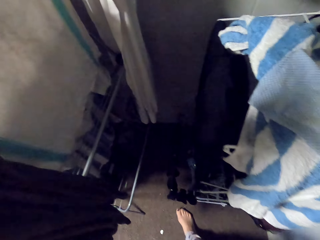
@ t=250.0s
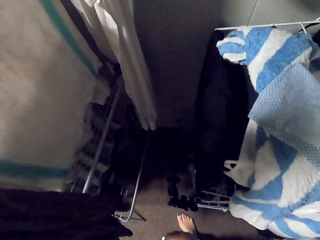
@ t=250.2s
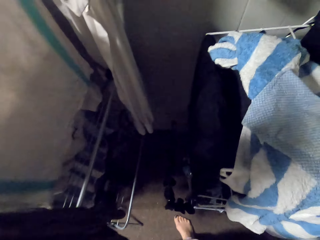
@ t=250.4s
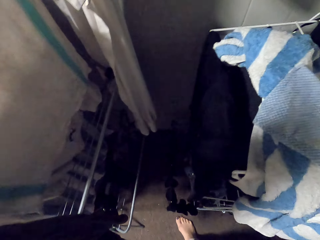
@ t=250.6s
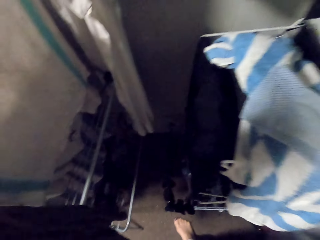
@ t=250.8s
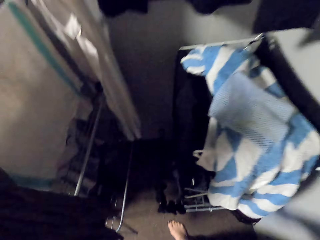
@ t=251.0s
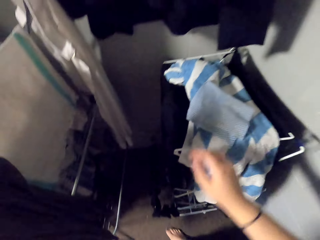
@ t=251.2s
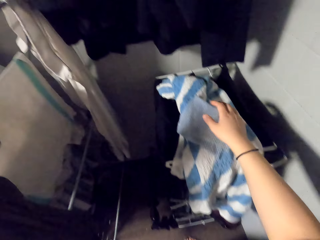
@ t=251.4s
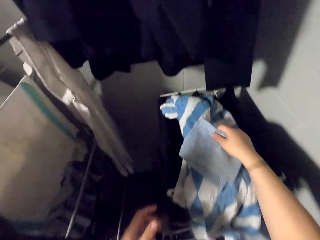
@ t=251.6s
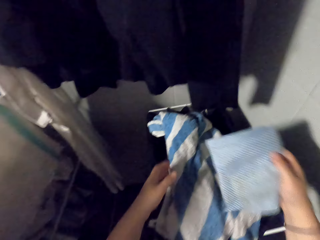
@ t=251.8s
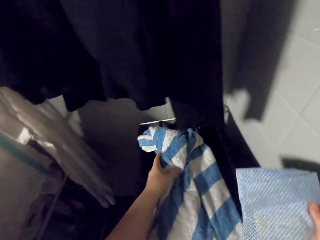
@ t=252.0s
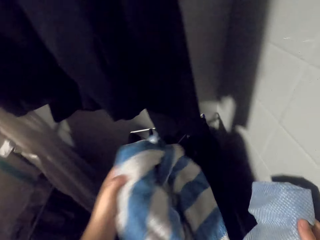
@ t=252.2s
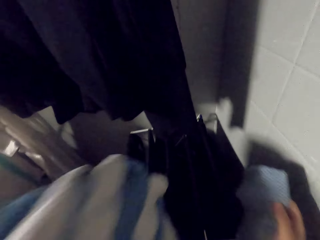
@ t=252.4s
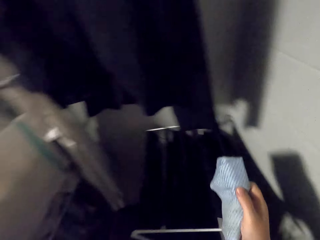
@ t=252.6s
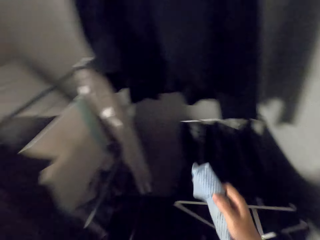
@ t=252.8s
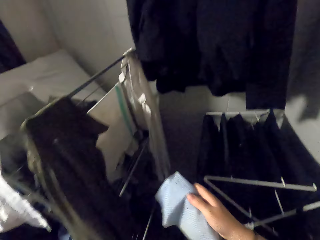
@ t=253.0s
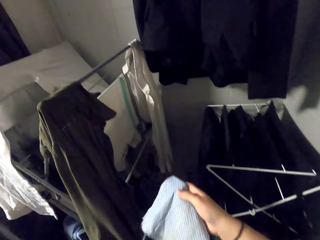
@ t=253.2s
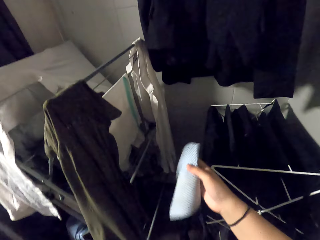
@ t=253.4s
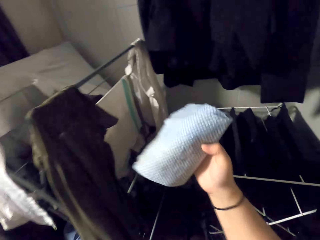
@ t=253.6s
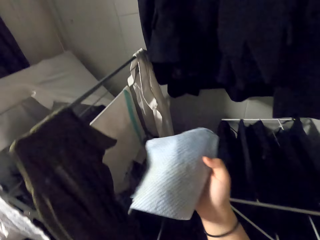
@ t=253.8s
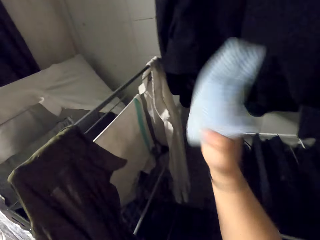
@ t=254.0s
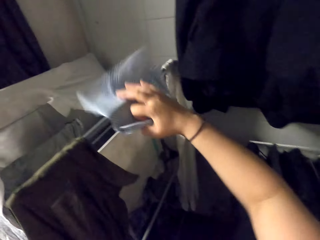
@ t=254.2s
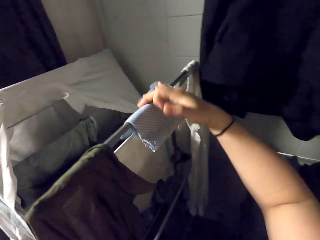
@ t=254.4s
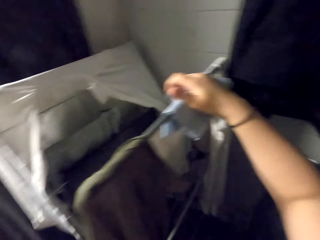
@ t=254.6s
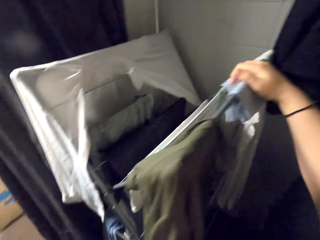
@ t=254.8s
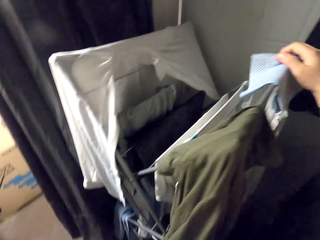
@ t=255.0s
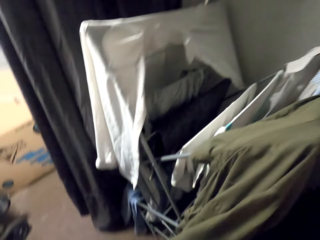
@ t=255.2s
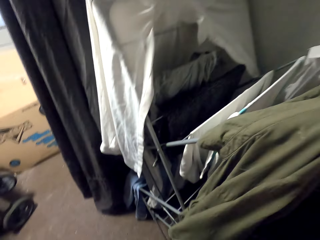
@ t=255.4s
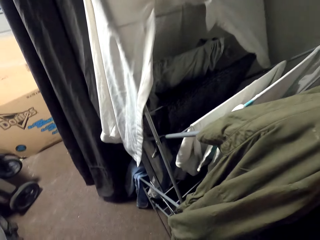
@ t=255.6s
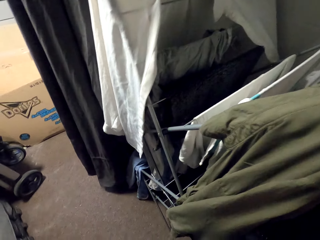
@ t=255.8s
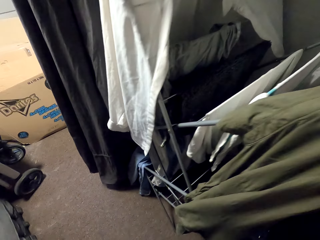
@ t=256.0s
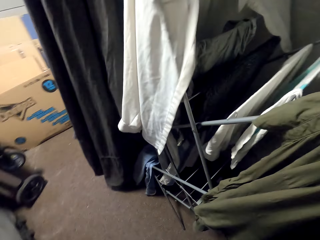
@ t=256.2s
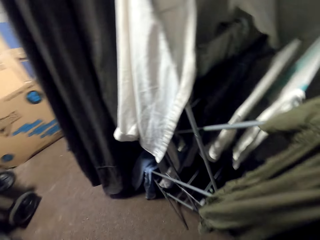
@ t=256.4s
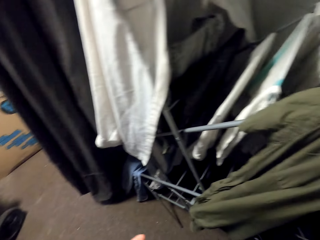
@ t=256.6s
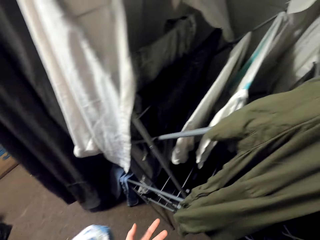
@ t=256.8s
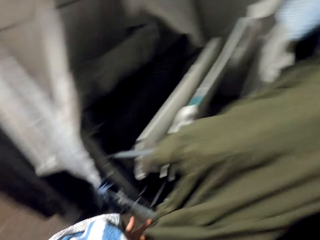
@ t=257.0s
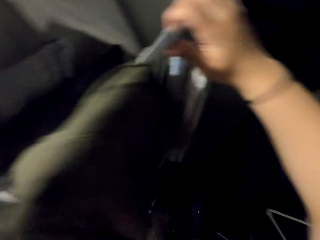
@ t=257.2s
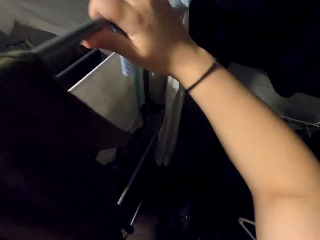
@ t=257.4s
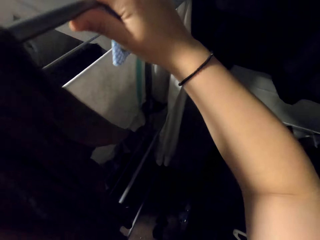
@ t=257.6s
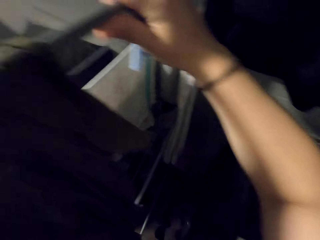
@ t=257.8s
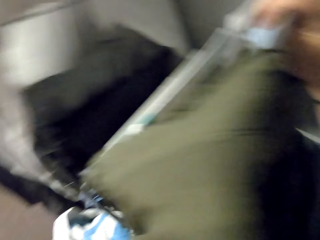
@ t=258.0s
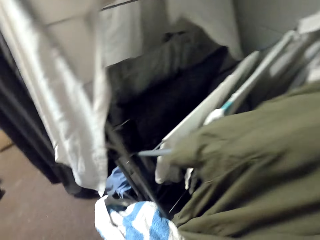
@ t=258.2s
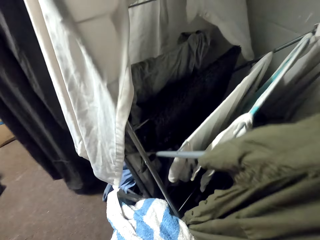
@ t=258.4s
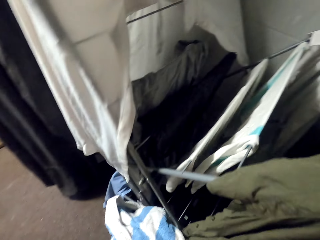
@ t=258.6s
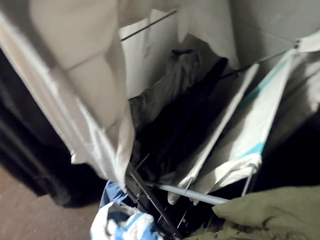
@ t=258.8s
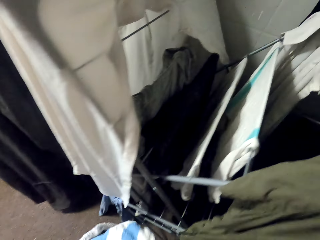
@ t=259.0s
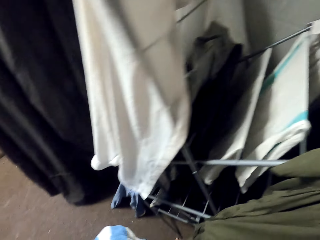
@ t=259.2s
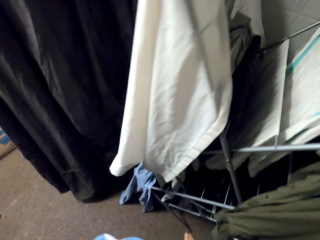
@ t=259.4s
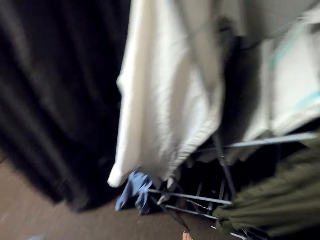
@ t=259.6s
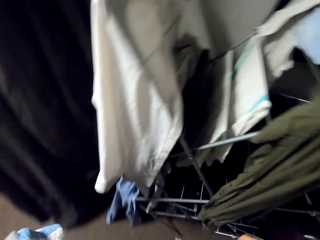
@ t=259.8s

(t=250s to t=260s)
The camera wearer stares at the clothes on the cloth rack. They pick up the cloth on the towel. They grab the towel. They hang the cloth on the rack. They look at the rack.

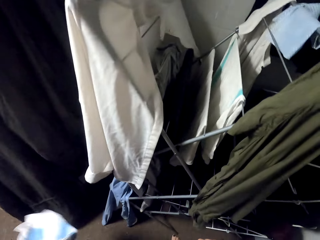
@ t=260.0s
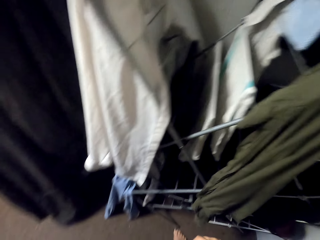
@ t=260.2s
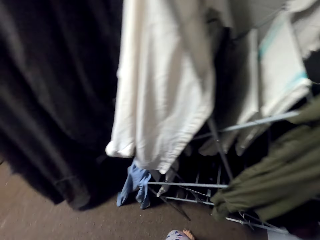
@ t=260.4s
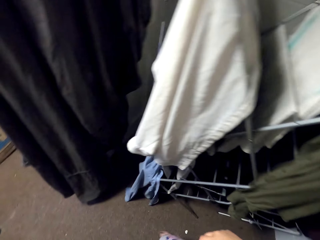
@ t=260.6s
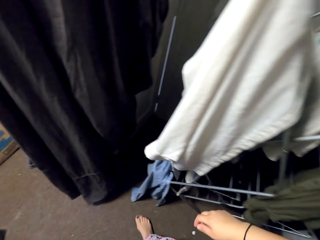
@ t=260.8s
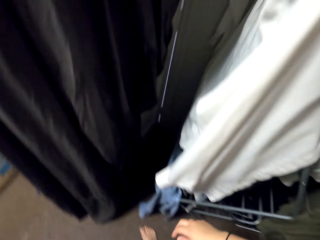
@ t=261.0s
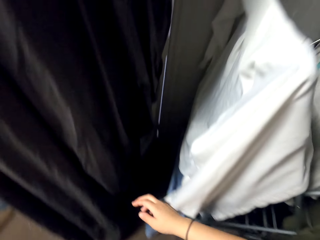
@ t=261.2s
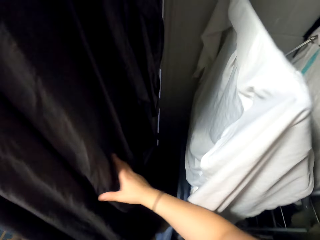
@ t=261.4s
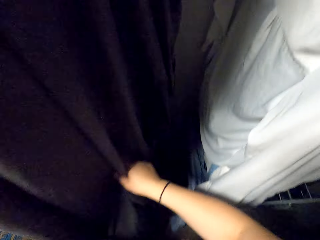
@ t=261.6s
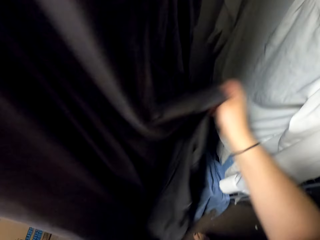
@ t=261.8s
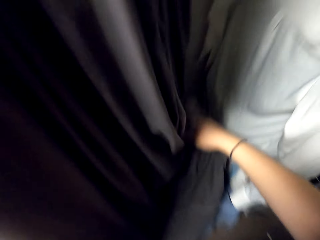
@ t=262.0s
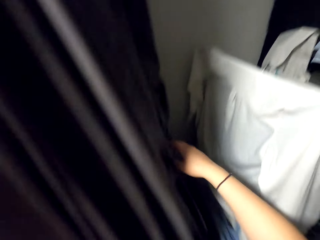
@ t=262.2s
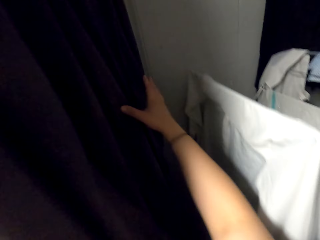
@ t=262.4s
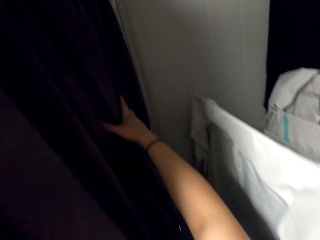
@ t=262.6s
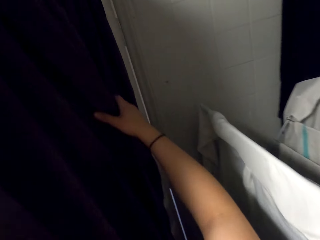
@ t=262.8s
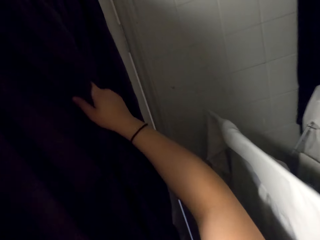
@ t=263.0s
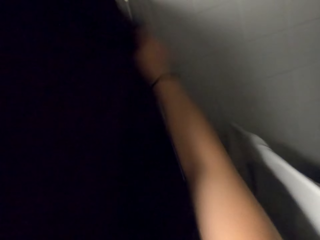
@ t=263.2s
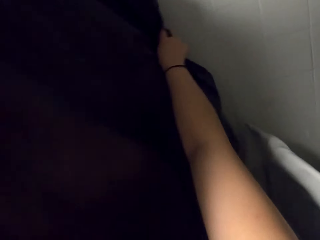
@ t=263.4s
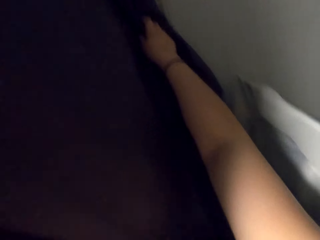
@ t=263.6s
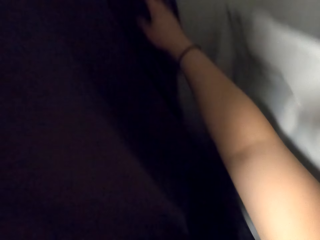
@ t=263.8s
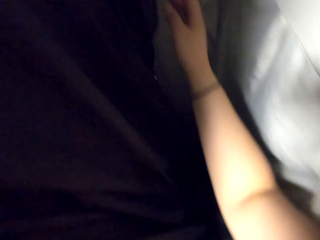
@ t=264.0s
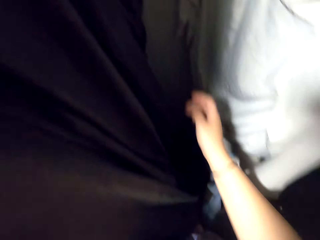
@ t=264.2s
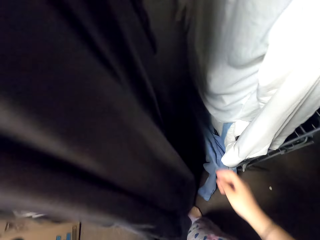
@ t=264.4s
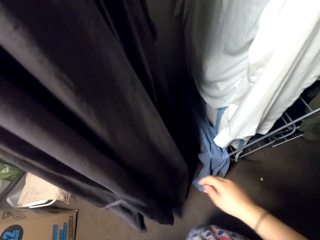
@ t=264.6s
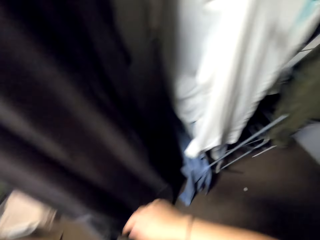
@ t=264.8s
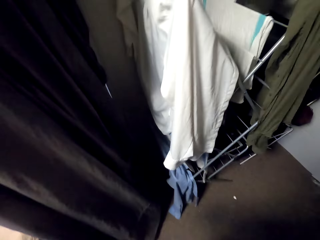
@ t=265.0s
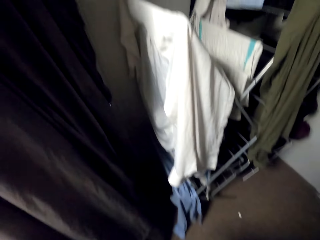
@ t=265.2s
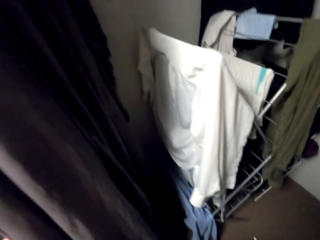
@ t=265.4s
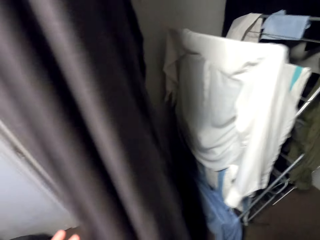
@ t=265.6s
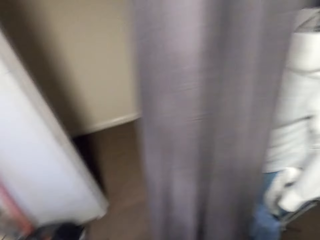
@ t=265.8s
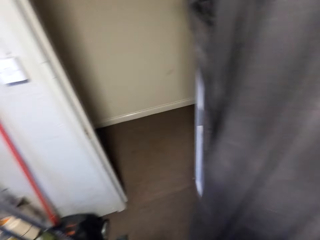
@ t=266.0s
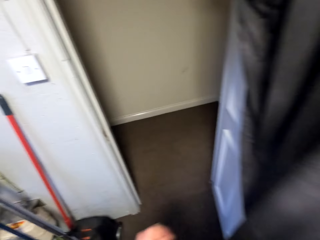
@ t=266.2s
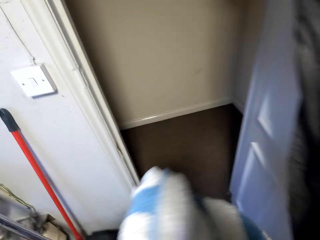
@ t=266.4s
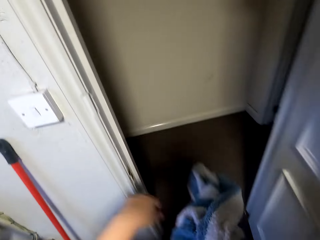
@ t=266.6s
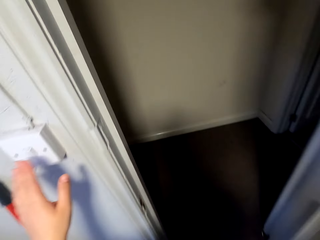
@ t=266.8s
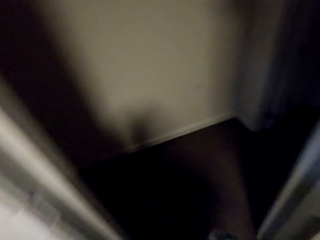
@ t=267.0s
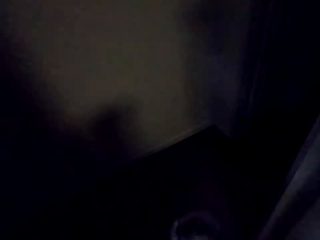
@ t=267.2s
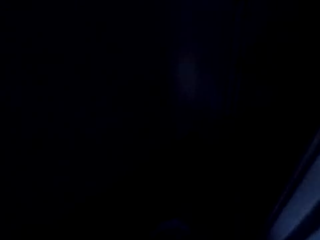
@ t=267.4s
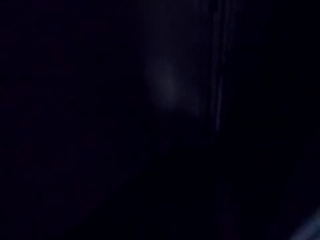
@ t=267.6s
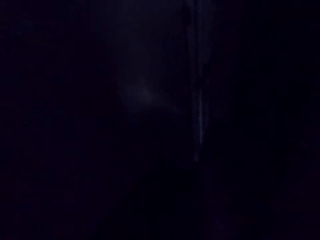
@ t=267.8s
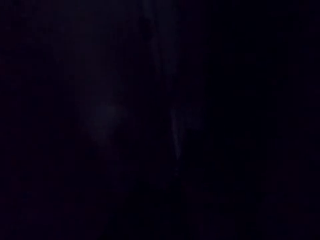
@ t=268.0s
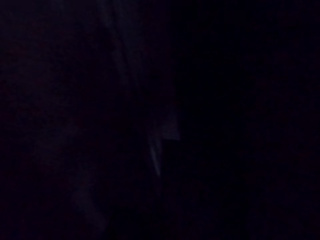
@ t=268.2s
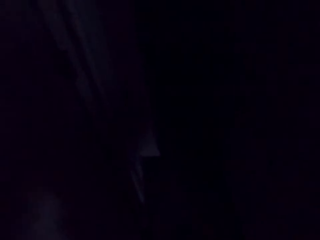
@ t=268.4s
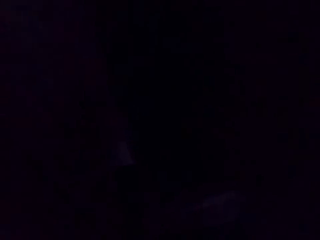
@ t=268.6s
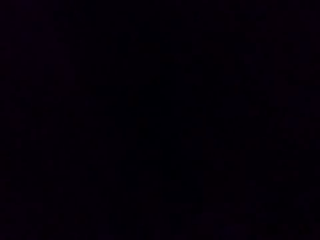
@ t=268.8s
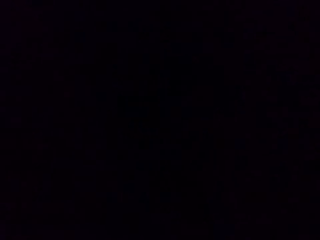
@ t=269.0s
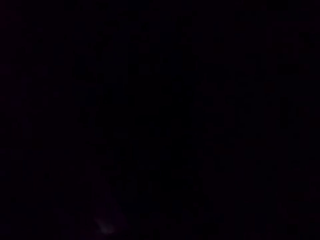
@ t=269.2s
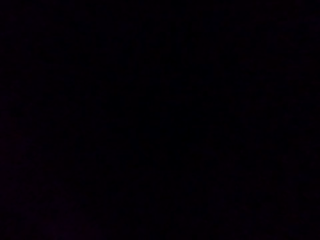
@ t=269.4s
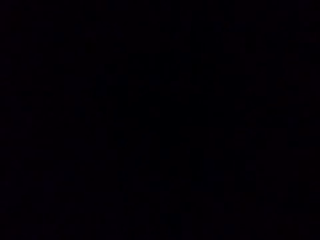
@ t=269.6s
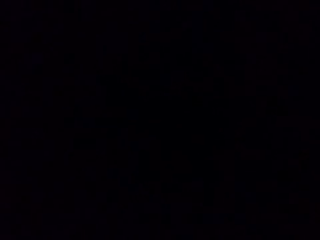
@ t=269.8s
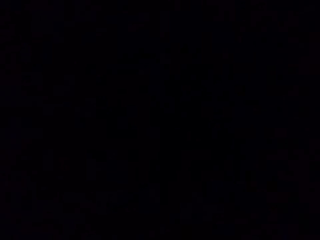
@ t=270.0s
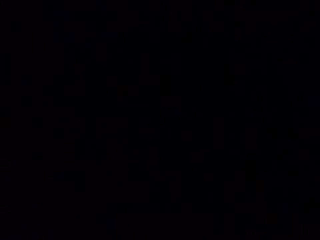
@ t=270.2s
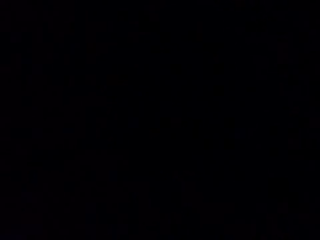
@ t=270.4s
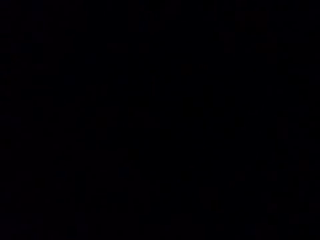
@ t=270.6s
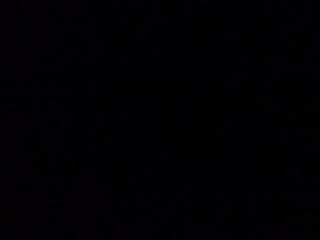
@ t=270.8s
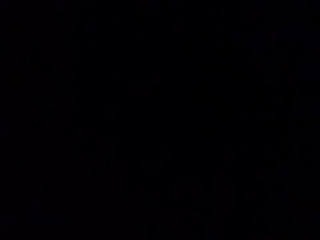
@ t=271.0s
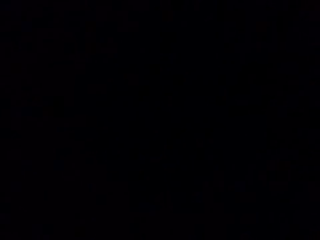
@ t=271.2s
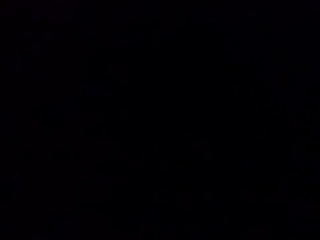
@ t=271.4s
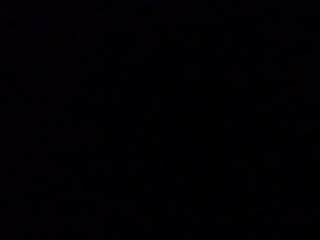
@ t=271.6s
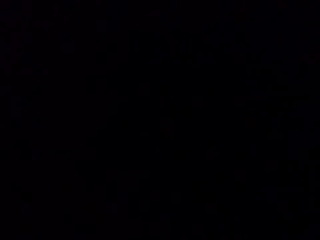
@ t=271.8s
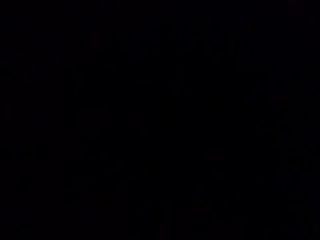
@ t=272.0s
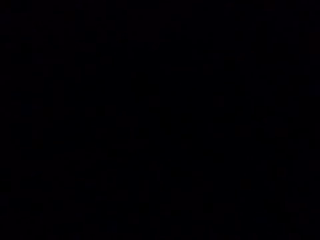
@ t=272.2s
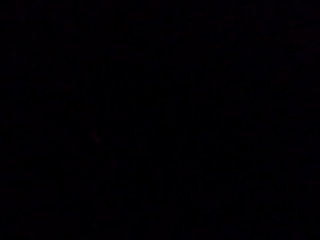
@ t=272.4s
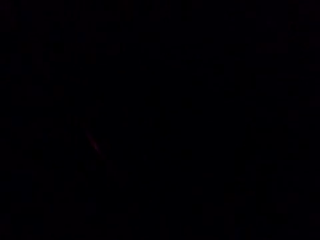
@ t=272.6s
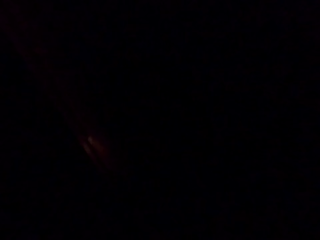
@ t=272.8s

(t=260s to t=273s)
The camera wearer spreads the sheet on the door. They touch the jacket. They turn off the light. They move around the house.
